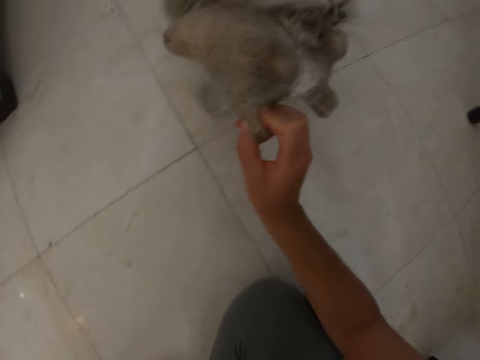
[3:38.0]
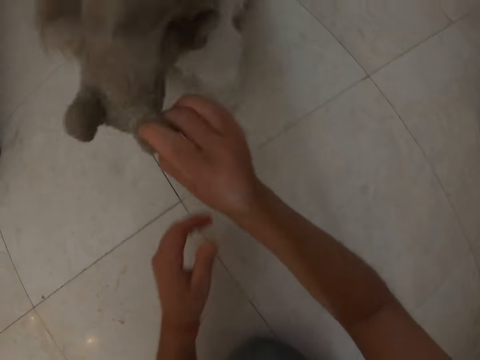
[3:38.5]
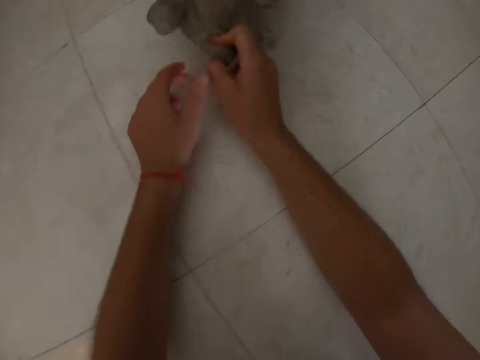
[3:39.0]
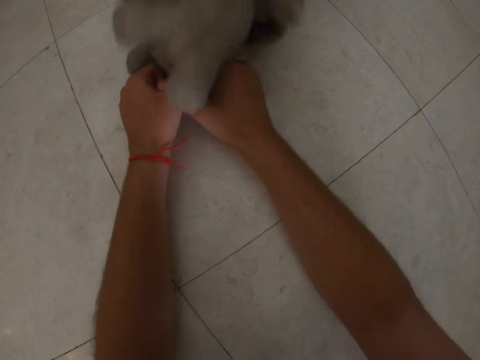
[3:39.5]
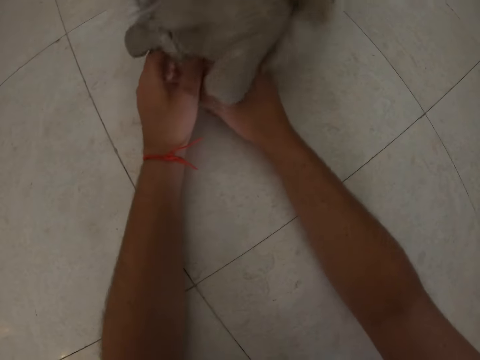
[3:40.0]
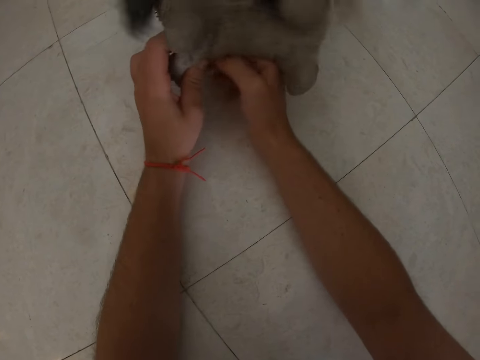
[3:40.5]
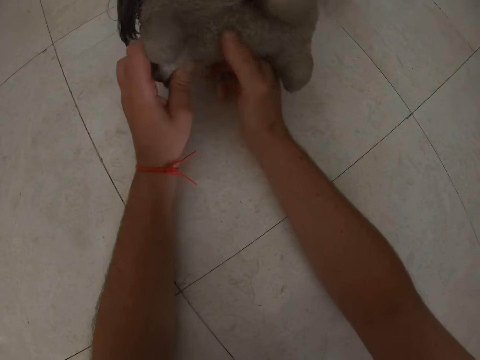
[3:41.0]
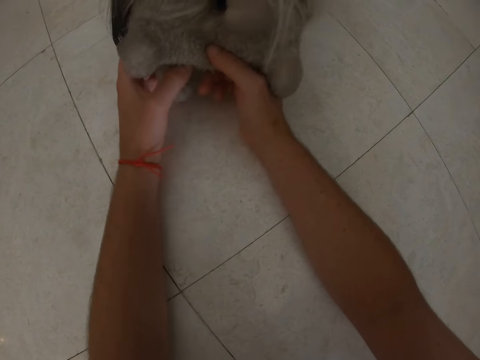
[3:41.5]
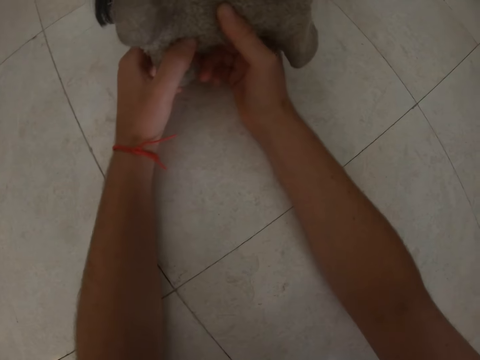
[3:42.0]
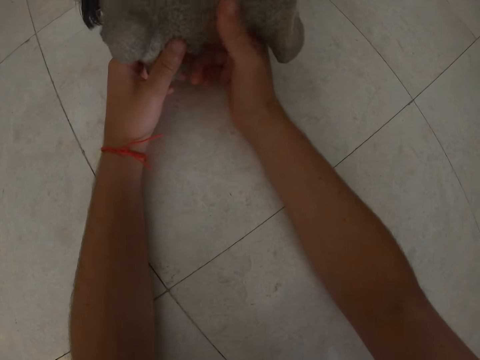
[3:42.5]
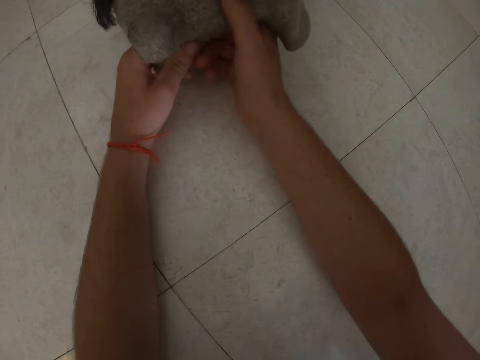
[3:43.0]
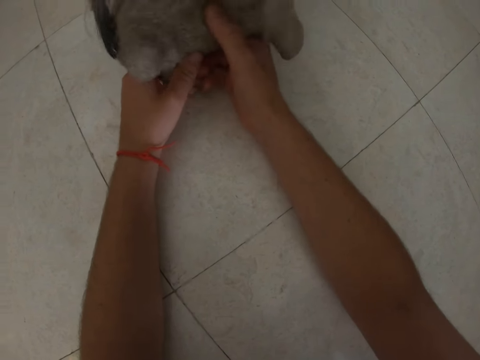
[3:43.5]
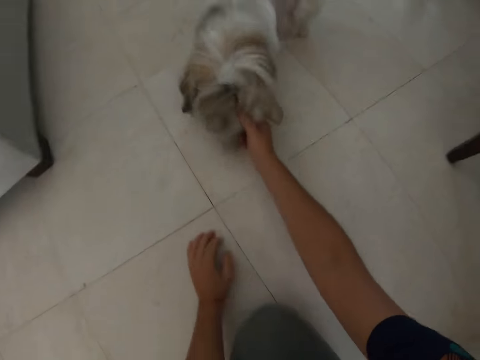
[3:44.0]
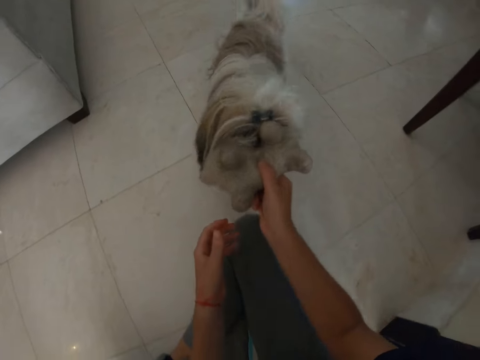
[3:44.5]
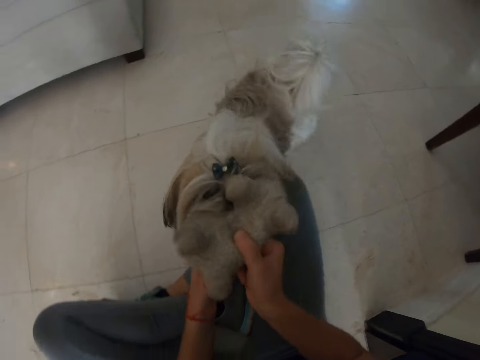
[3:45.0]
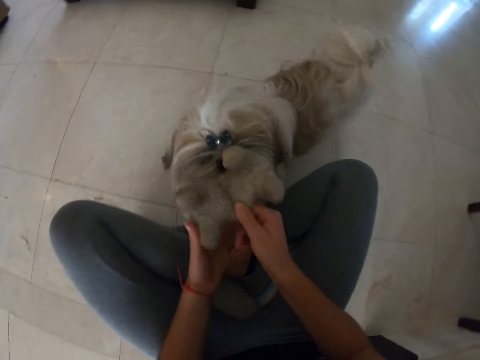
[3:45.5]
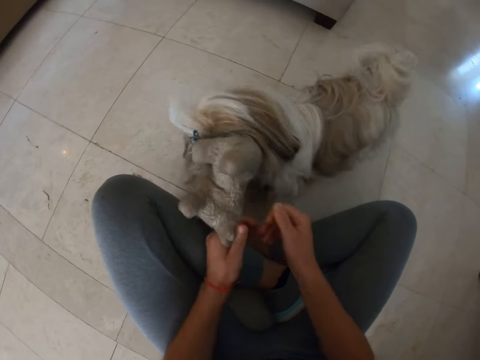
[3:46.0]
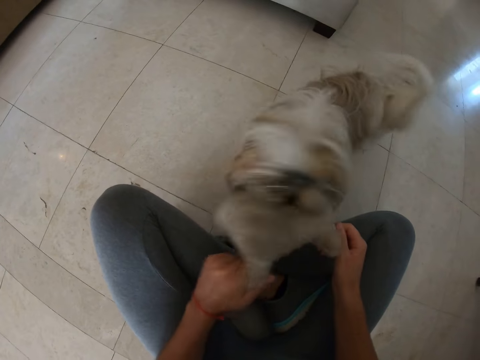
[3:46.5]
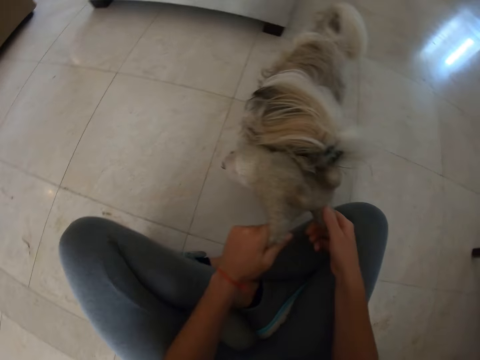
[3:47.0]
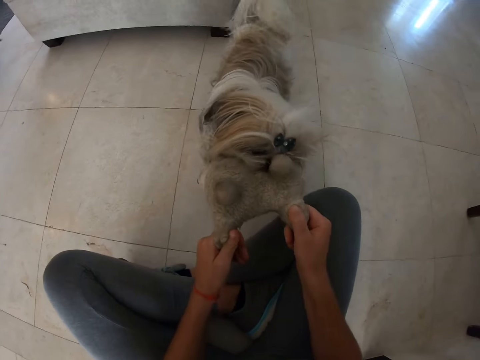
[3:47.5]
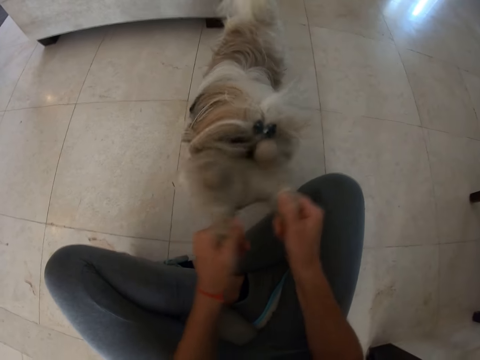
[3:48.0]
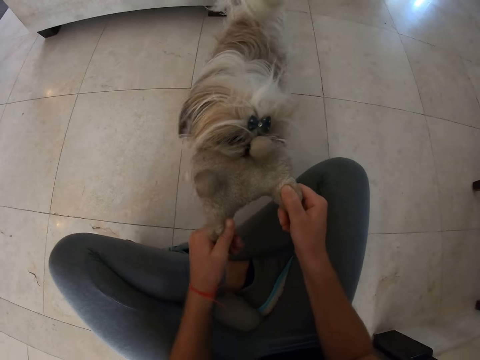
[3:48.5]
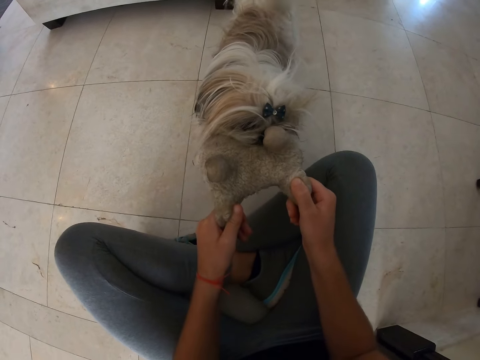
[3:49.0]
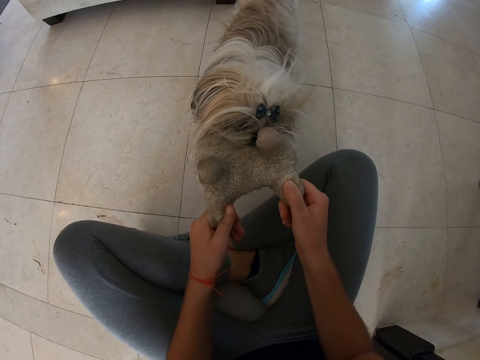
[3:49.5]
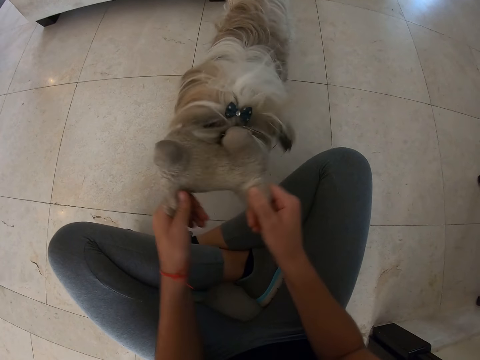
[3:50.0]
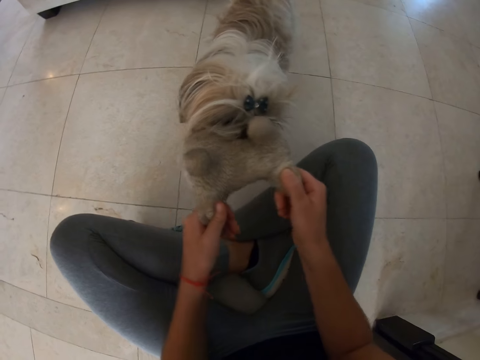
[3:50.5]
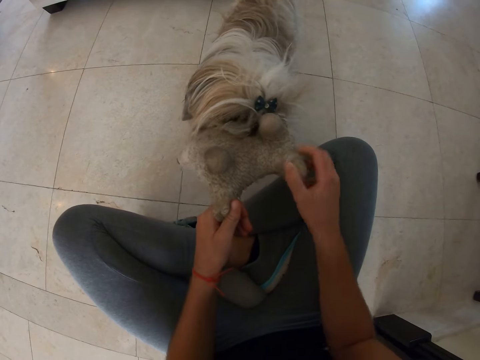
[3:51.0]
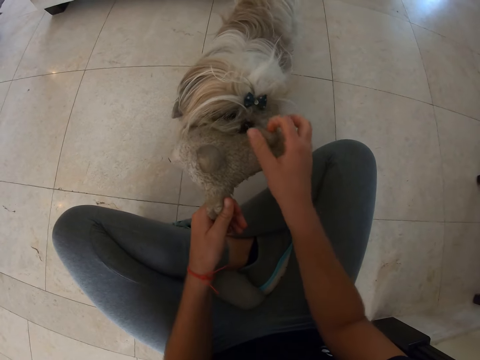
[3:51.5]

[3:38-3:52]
The camera wearer leans forward. They move backwards.

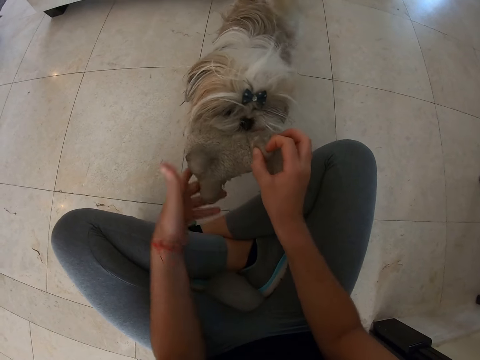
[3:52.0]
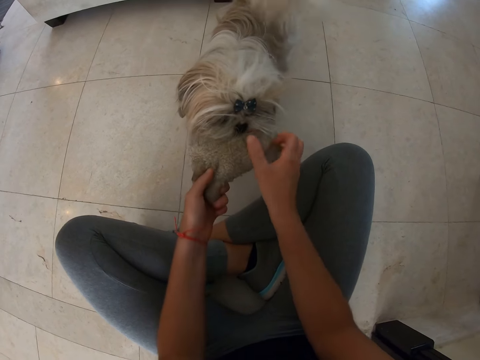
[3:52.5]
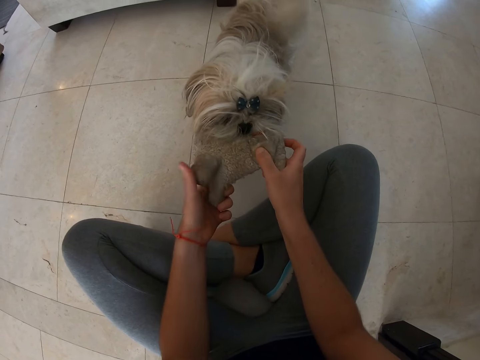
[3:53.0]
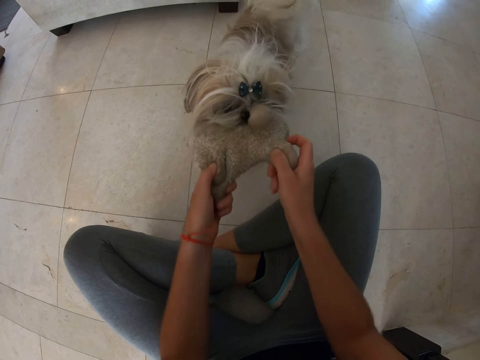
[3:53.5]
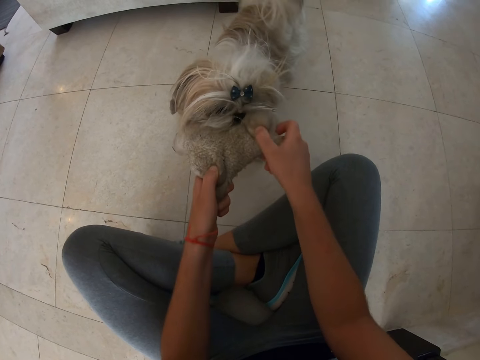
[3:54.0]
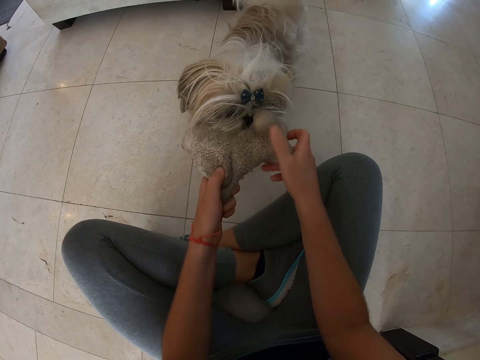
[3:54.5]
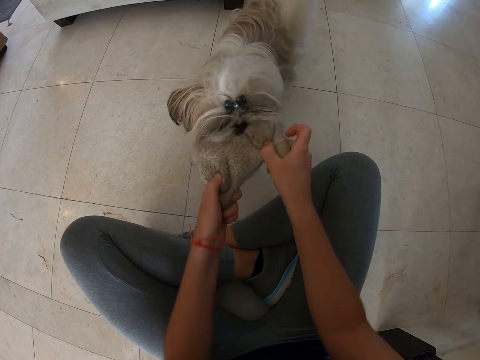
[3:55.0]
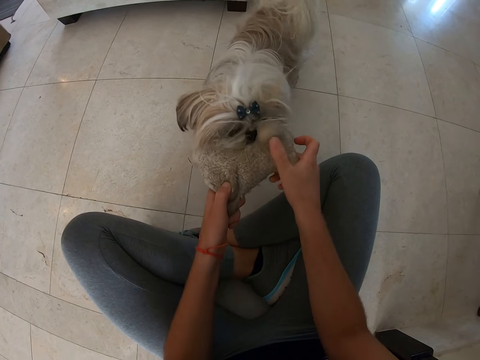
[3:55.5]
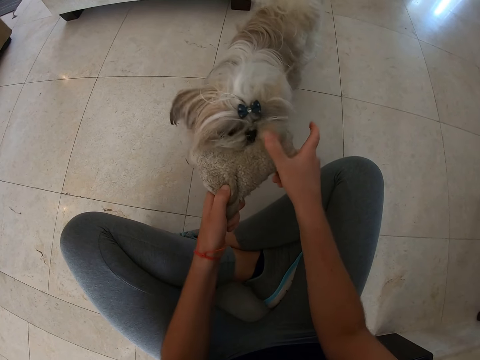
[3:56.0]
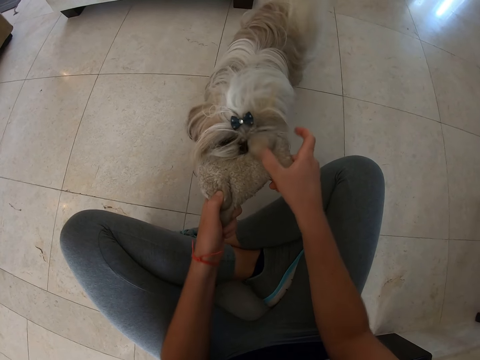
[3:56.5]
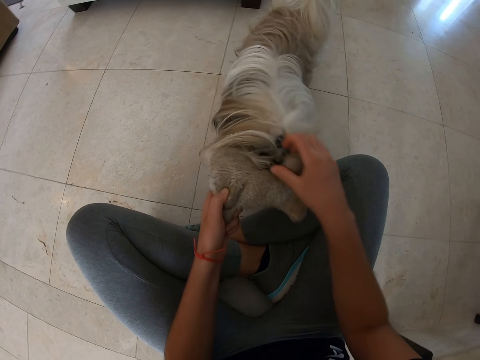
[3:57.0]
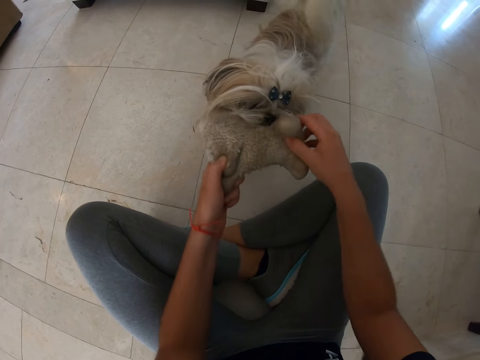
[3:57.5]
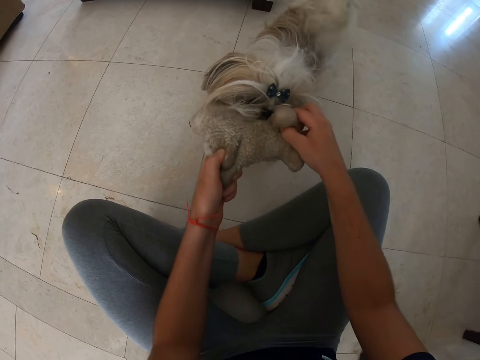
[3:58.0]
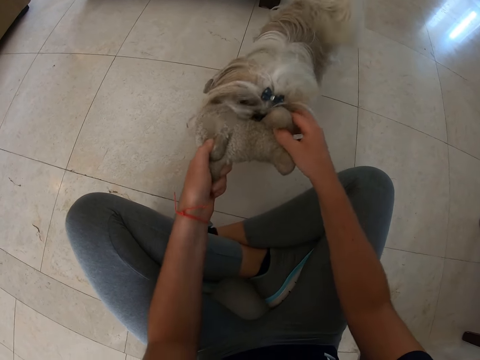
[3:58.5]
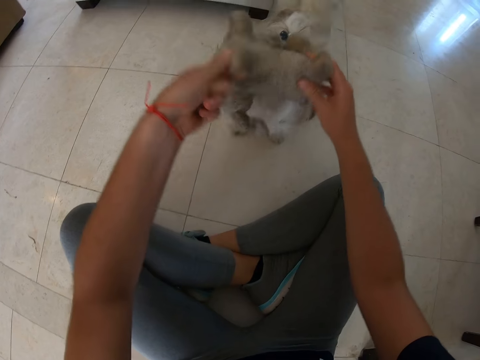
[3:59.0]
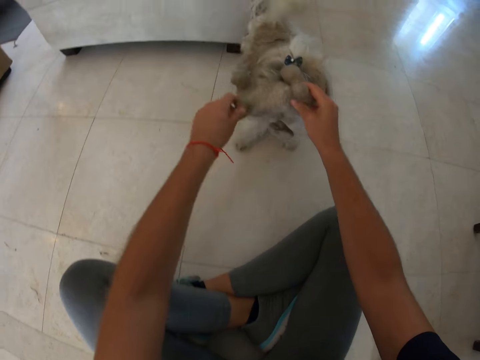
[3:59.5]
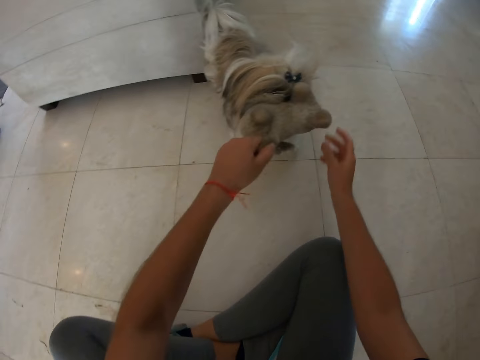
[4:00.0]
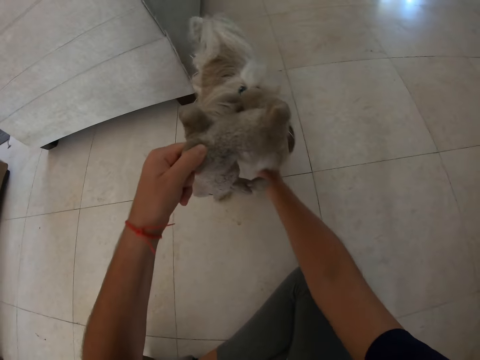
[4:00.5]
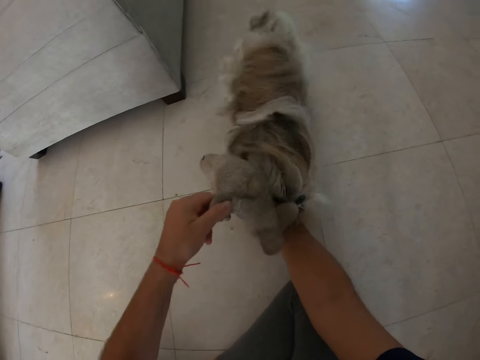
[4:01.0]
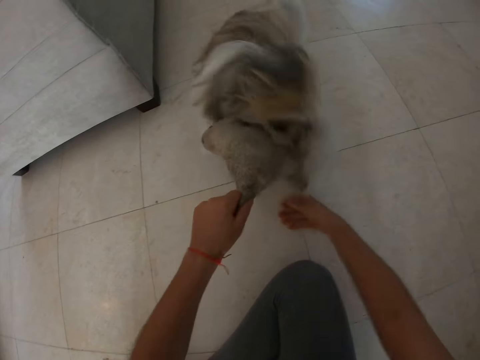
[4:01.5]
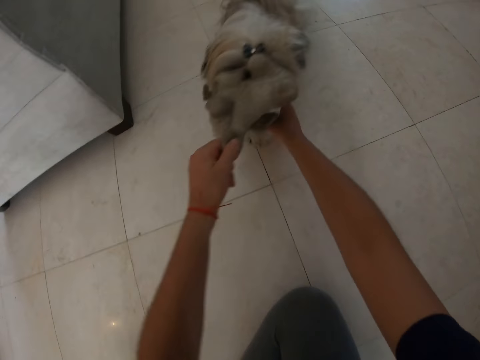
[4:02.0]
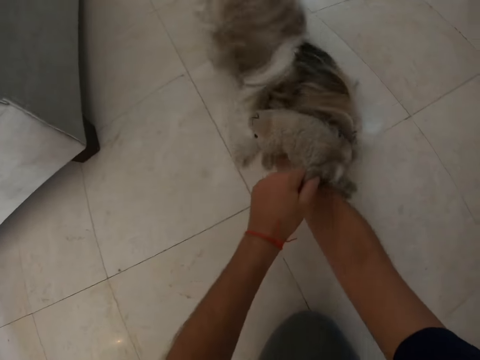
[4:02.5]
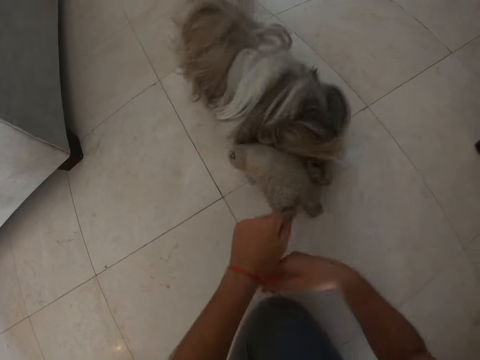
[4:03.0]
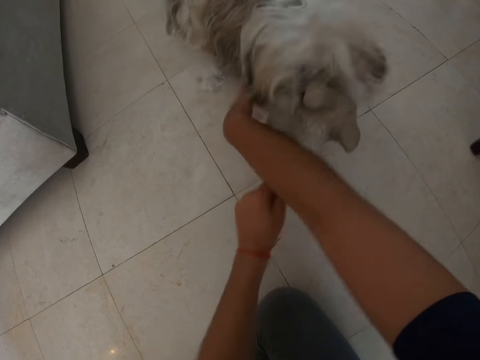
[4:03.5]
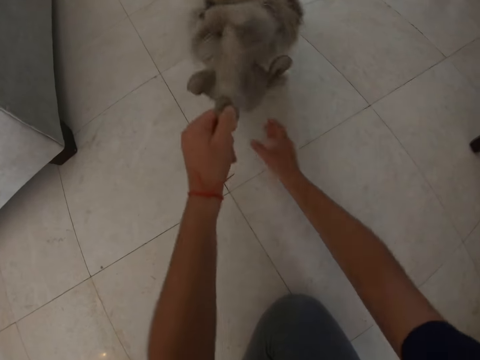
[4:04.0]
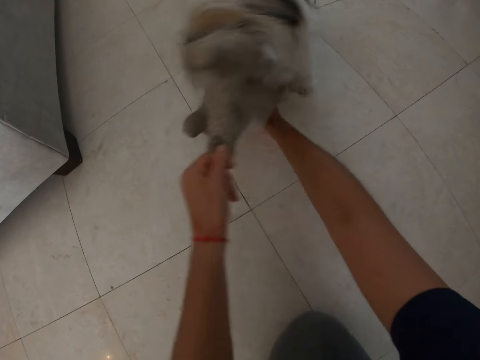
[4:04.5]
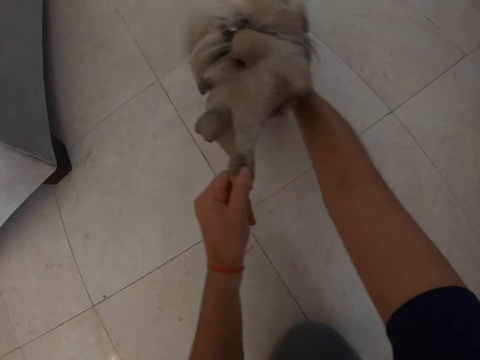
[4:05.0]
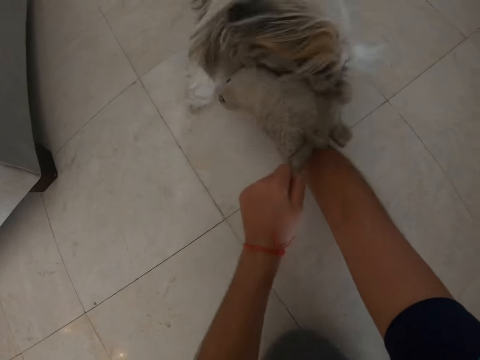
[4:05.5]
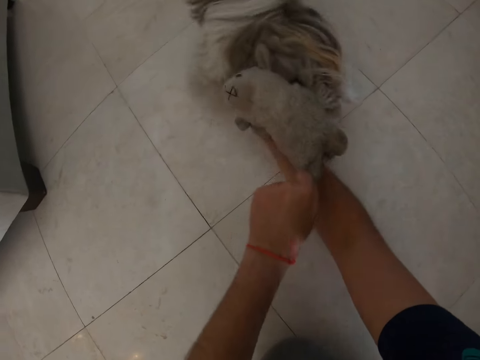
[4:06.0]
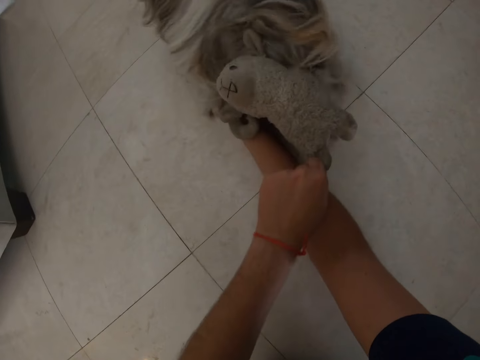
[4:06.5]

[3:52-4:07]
The camera wearer plays with the puppy.
